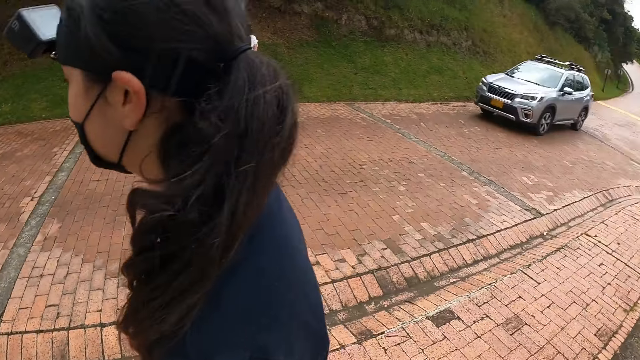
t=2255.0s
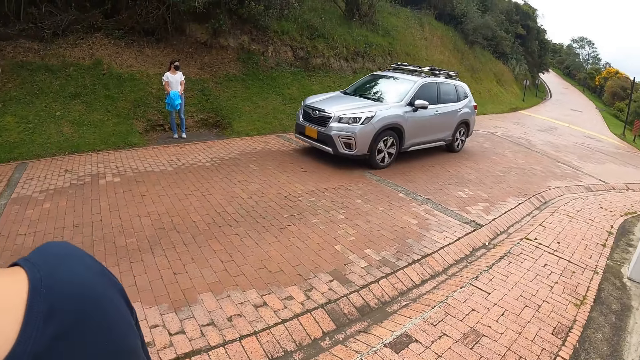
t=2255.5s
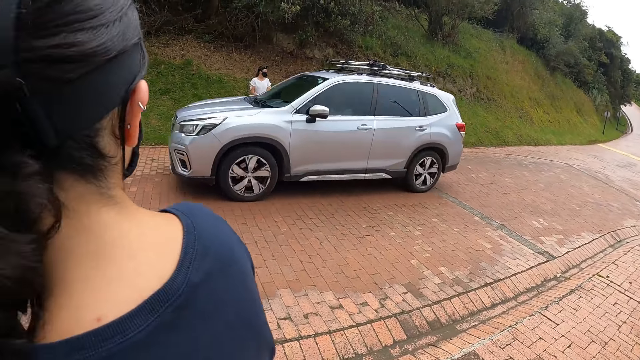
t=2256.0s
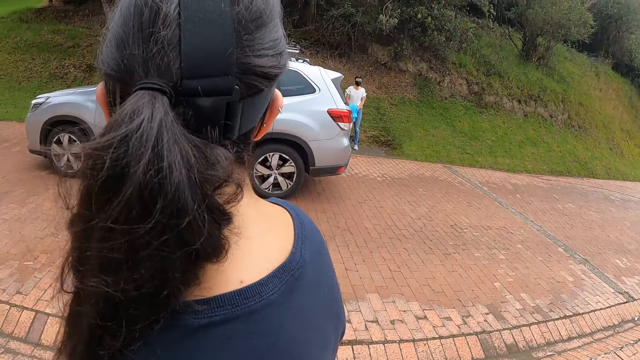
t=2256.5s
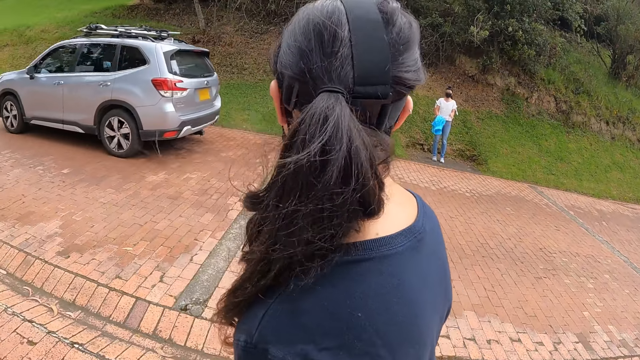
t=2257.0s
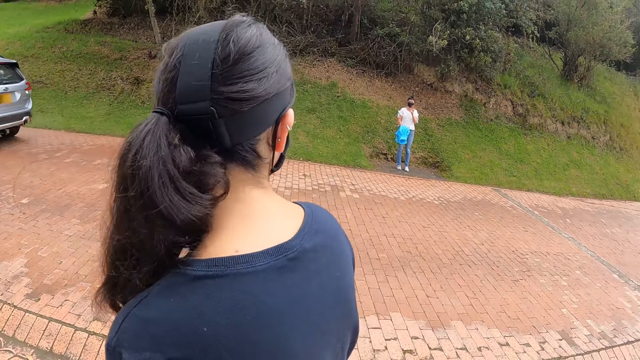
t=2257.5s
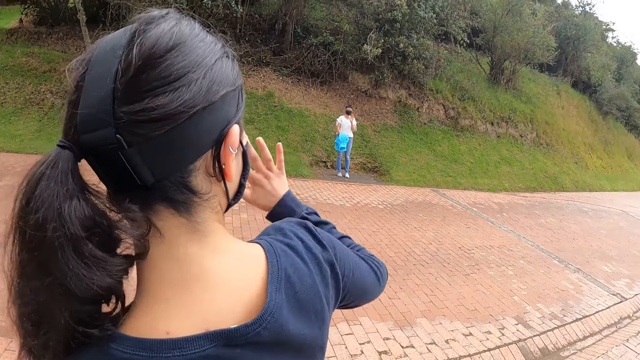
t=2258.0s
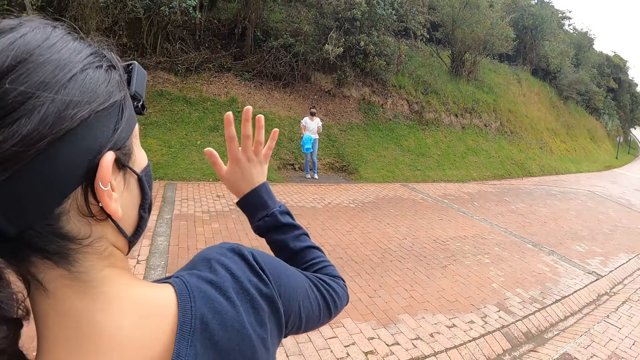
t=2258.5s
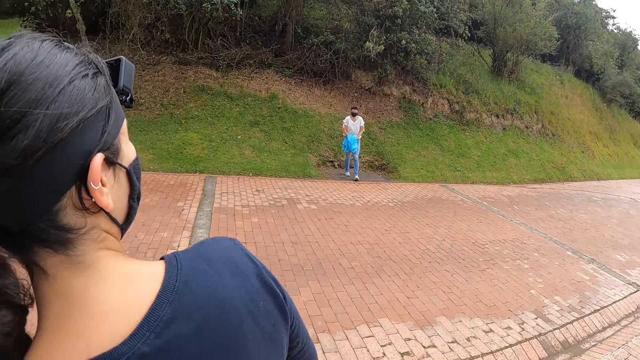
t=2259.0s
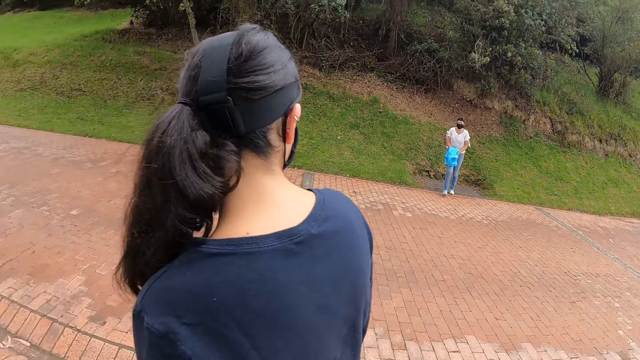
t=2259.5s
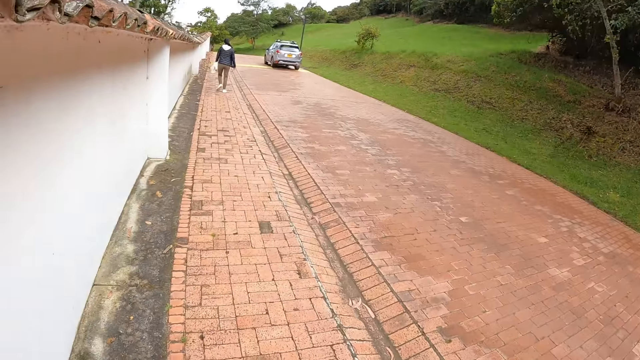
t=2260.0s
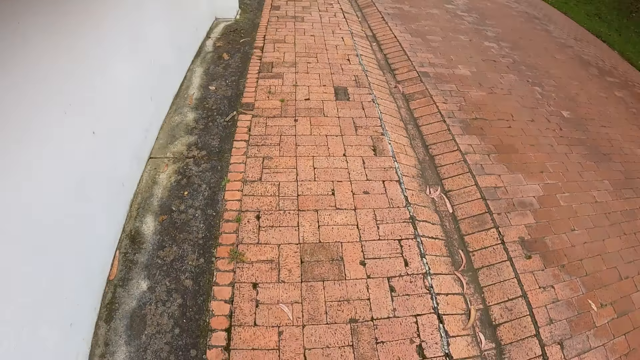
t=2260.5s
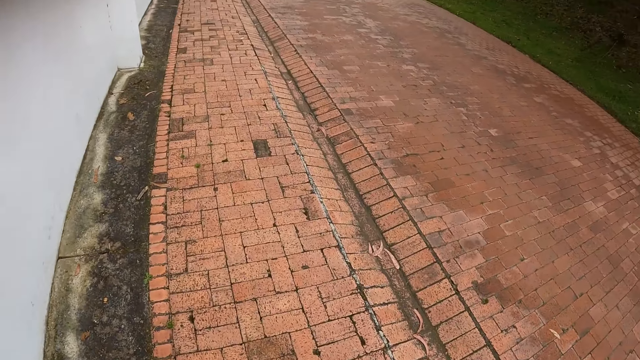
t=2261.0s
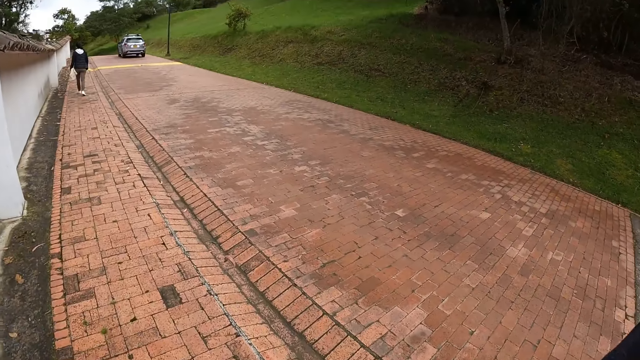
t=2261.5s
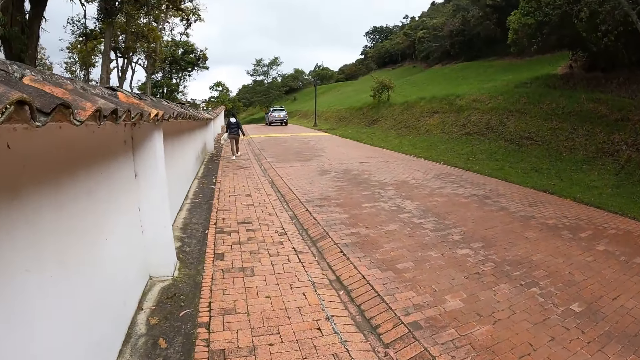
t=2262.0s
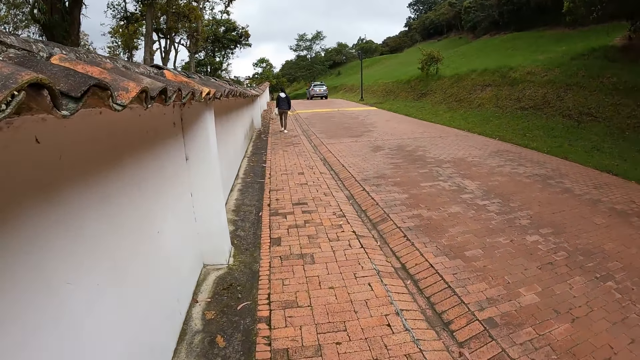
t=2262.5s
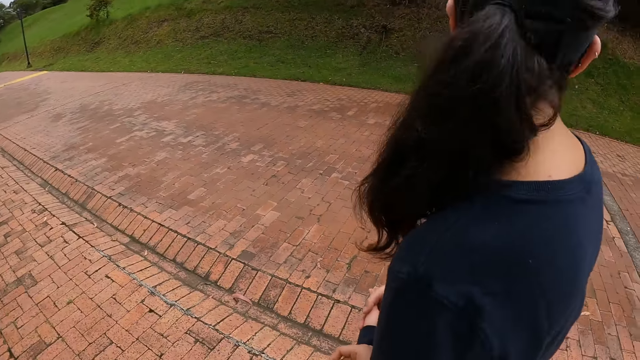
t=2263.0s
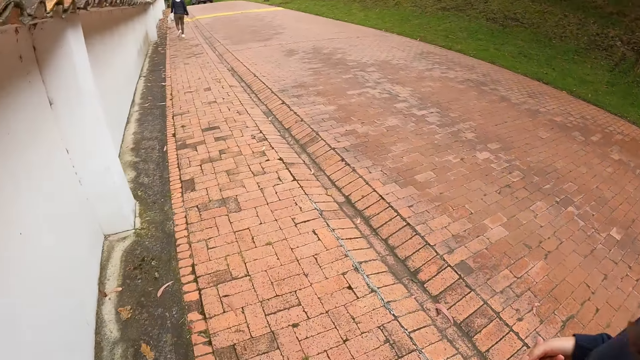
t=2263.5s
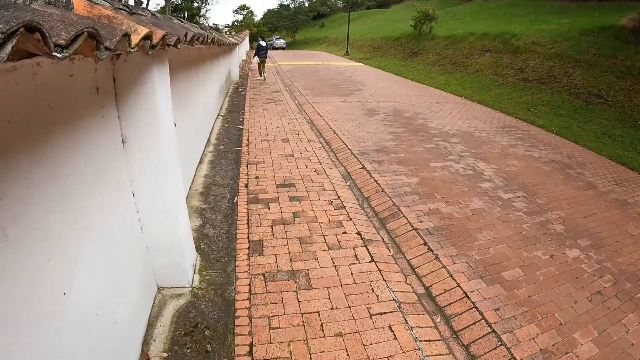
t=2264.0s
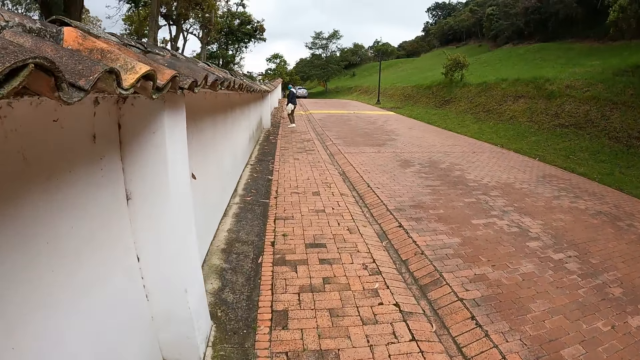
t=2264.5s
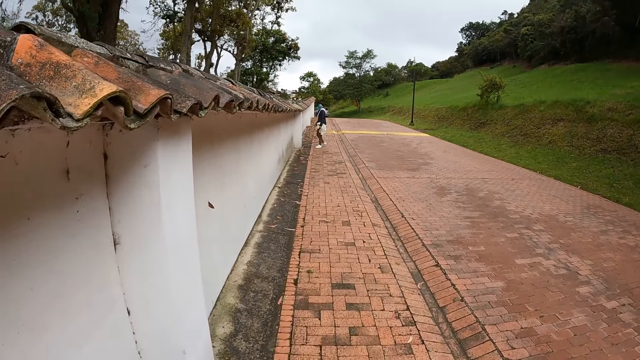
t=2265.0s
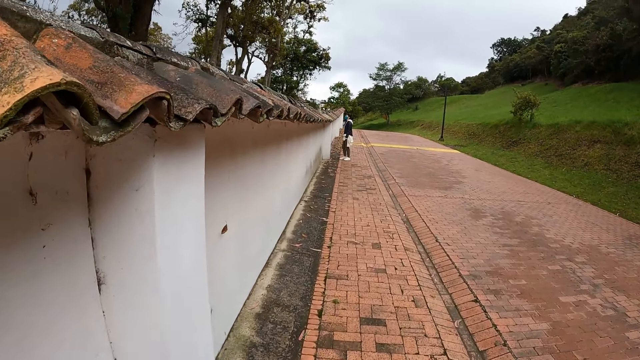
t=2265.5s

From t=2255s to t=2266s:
A grey jeep drives past the camera wearer. A woman waves at another woman with her right hand. The other woman crosses the driveway. The camera wearer looks around the road. They walk on the driveway with the first woman. They and the three persons walk along the road.

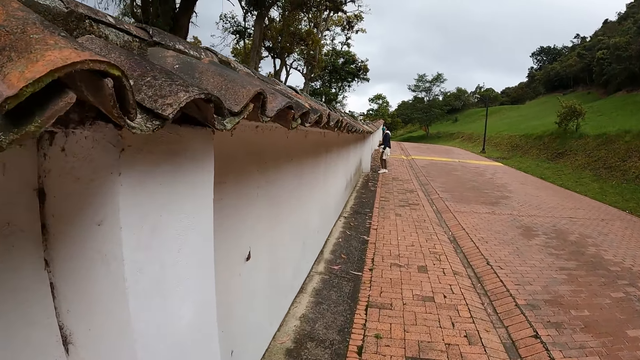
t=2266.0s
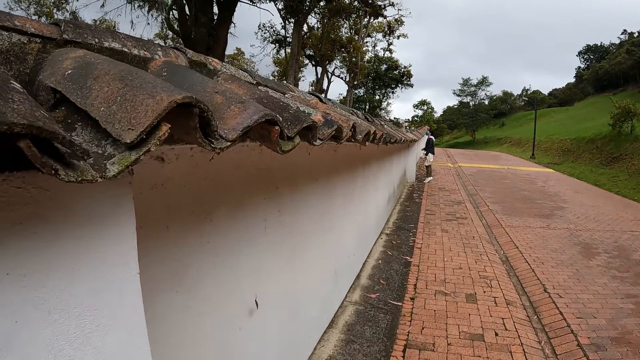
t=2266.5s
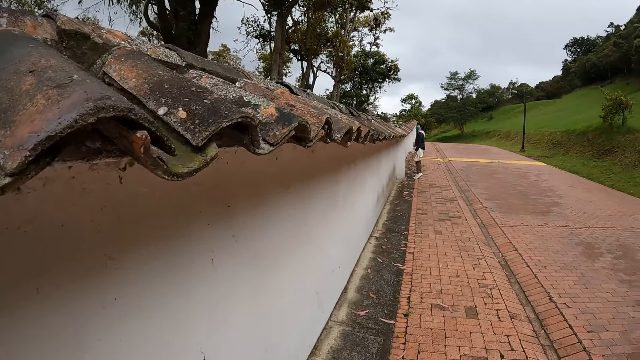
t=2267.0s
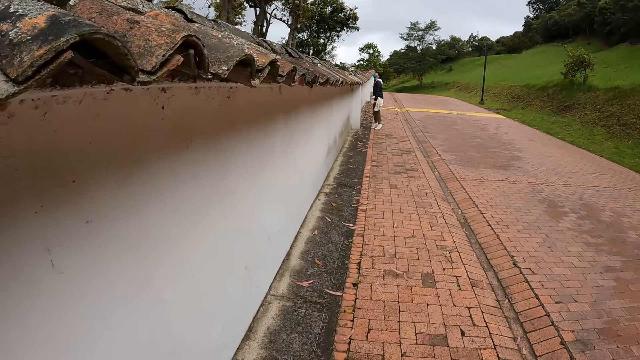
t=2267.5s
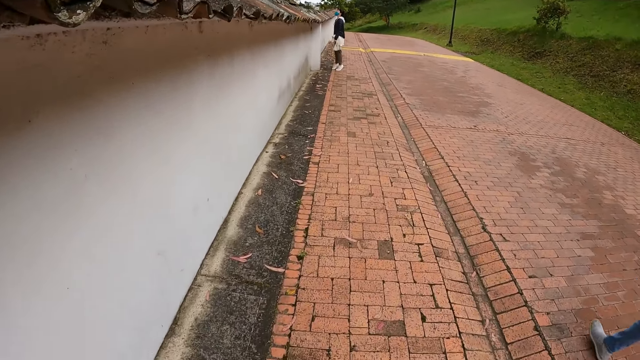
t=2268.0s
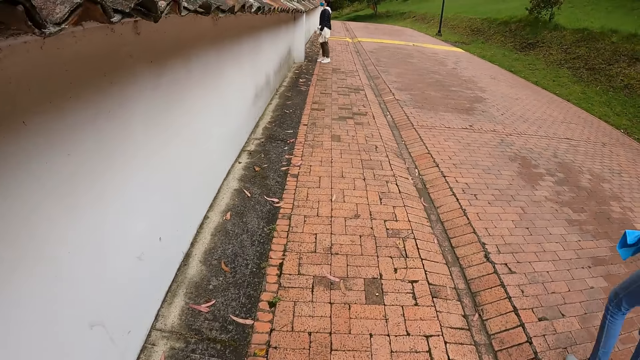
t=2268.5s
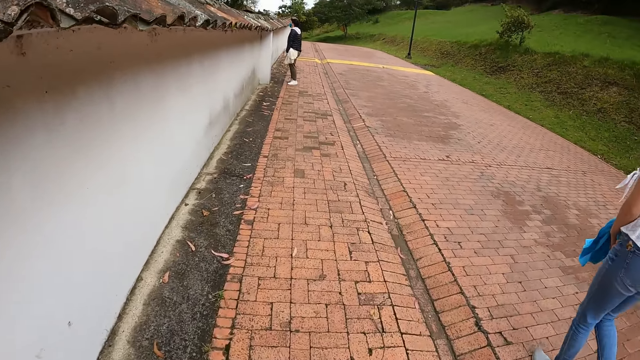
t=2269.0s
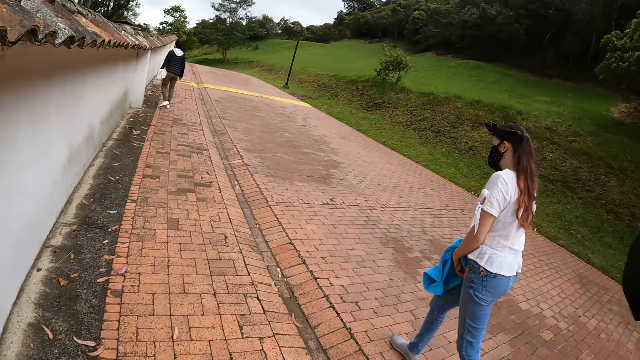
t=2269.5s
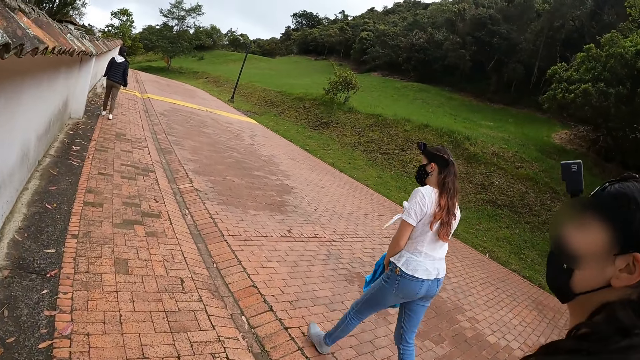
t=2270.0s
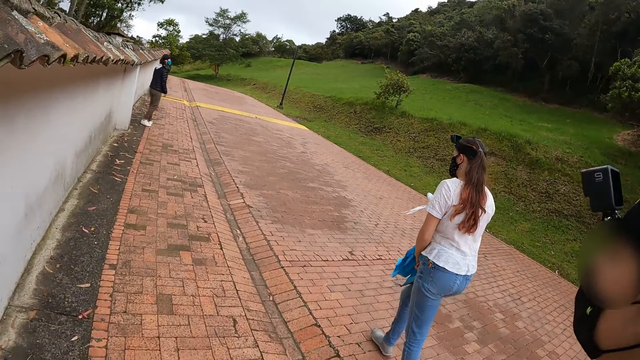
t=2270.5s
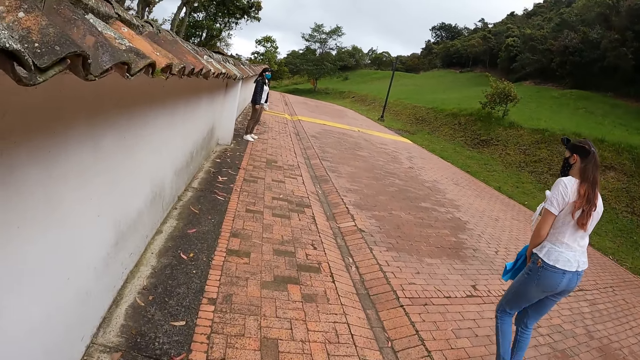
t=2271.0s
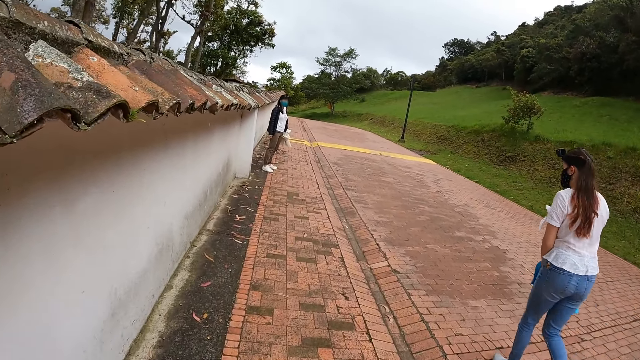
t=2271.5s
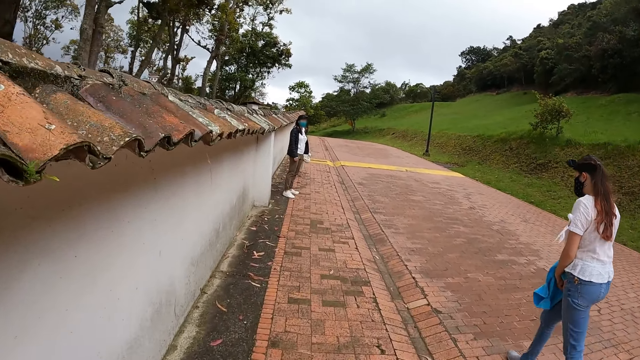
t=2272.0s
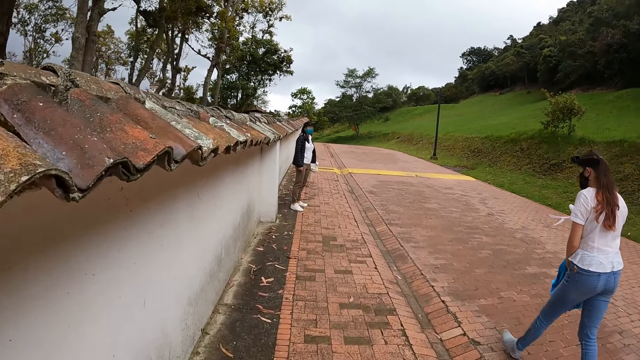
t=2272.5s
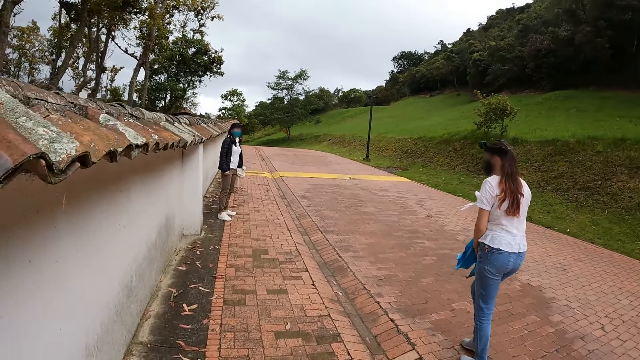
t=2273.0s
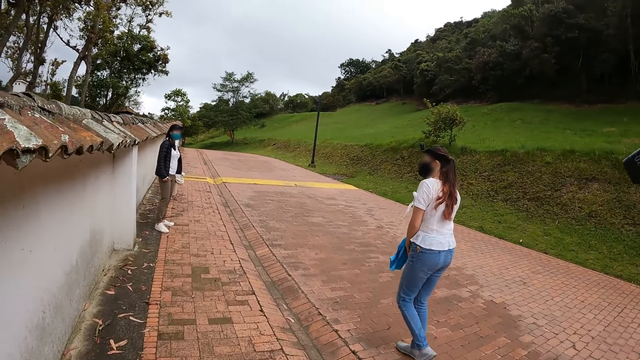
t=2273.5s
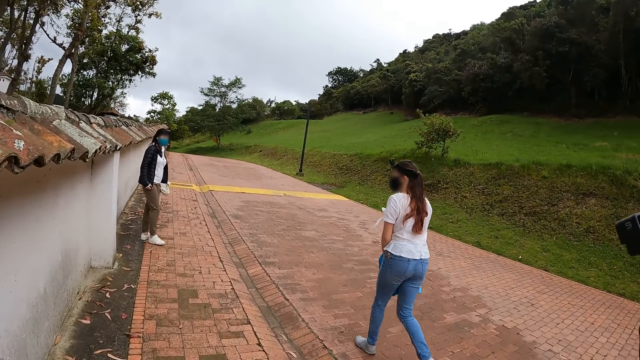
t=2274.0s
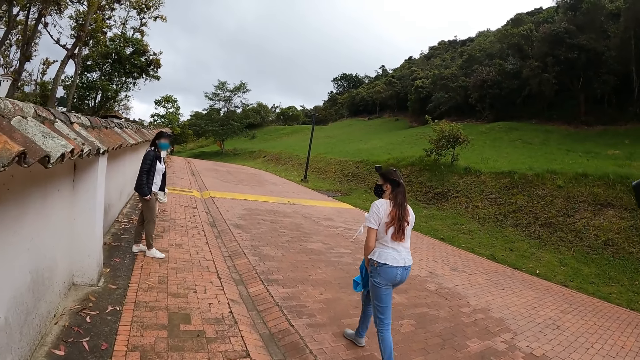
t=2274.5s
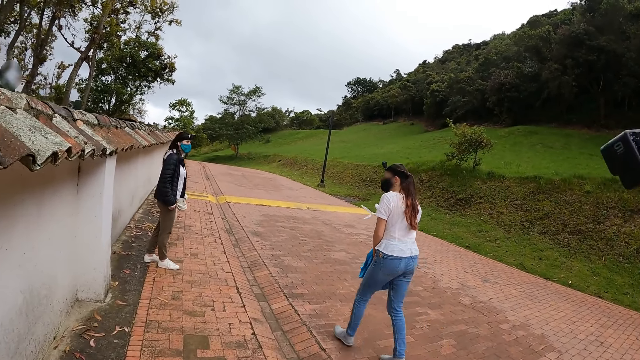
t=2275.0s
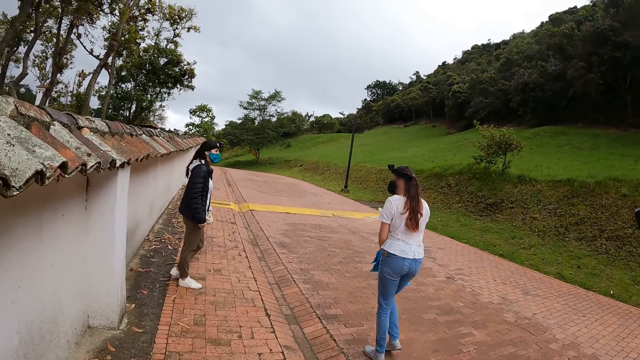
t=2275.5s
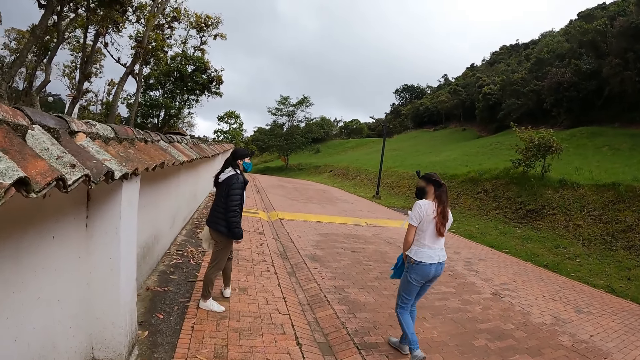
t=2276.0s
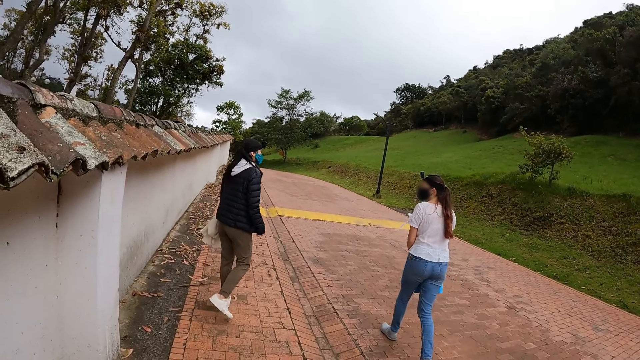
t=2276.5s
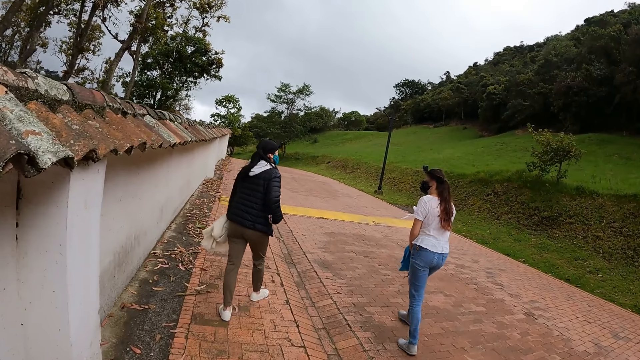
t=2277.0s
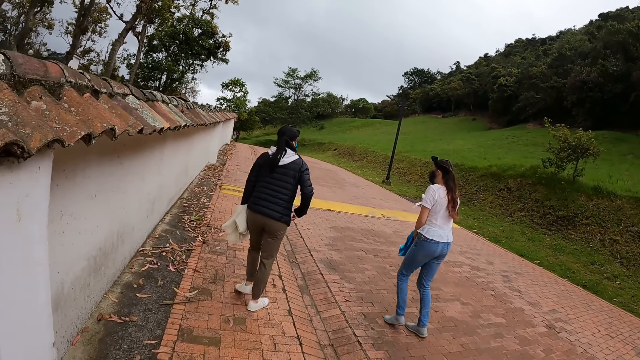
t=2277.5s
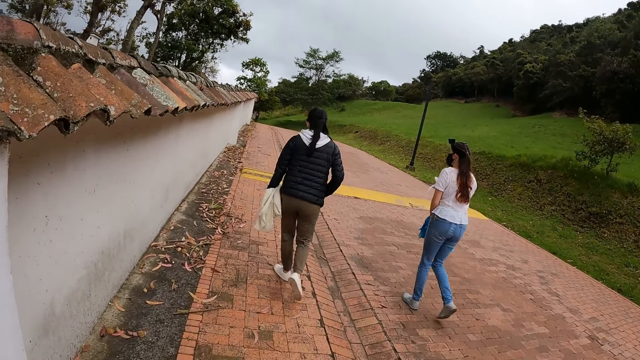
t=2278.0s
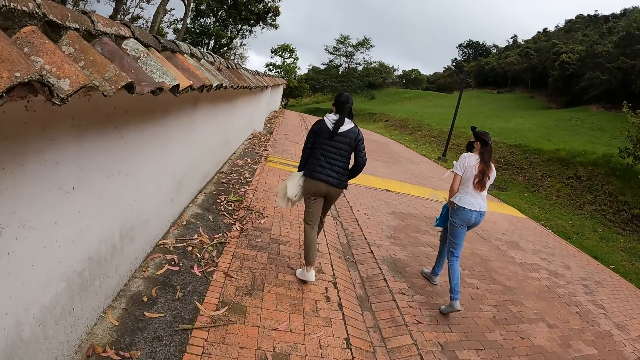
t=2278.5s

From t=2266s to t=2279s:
A woman walks on the driveway. Another woman walks on the driveway. The other woman walks on the driveway again.
